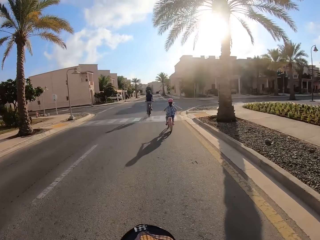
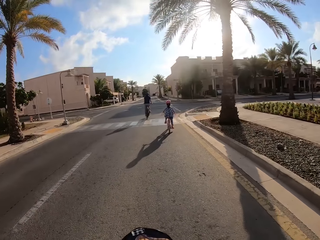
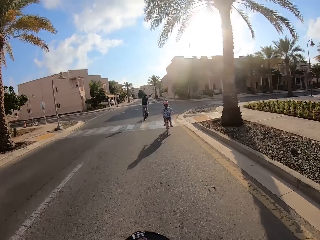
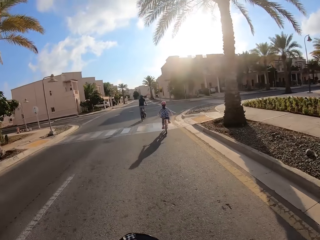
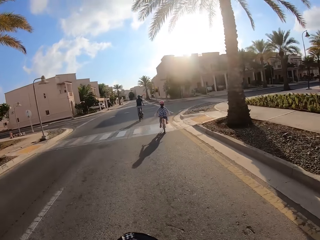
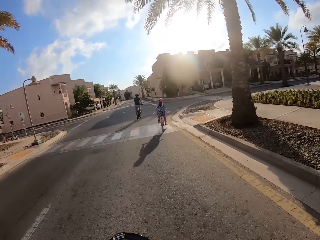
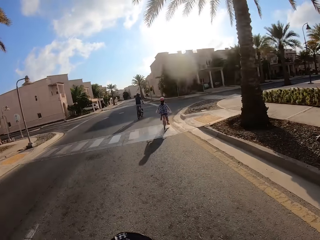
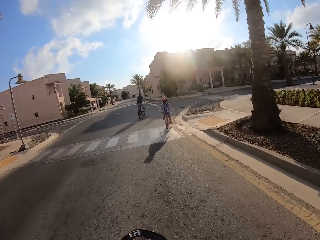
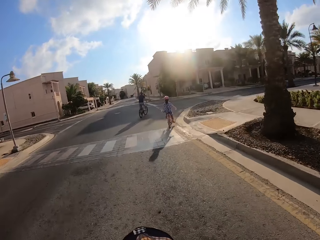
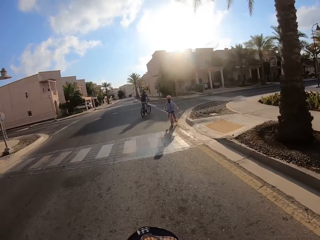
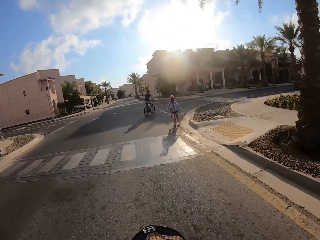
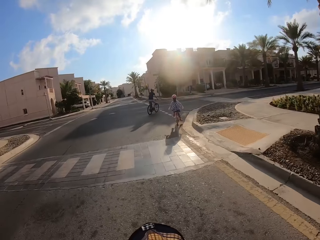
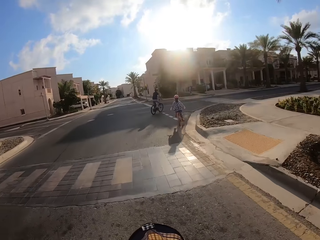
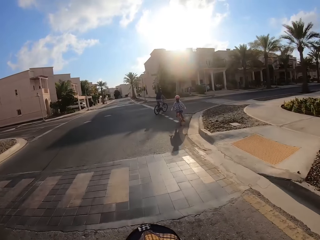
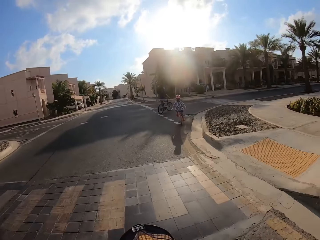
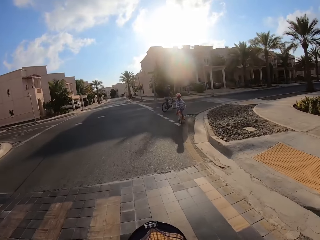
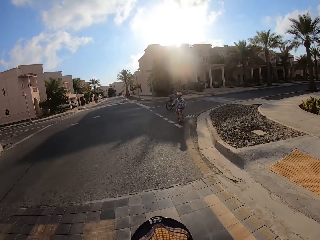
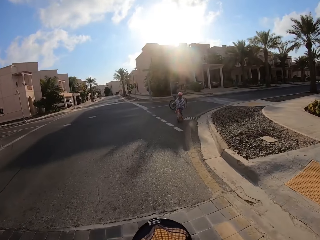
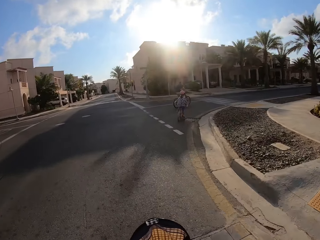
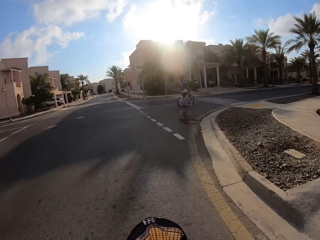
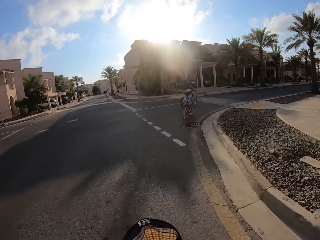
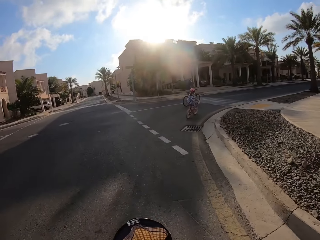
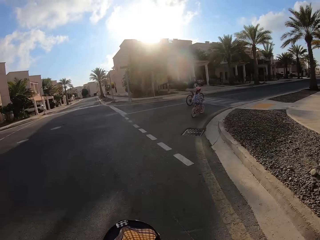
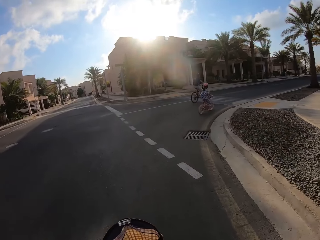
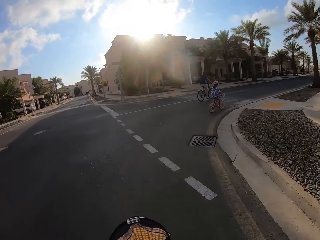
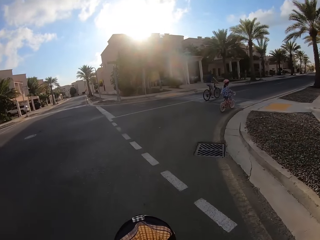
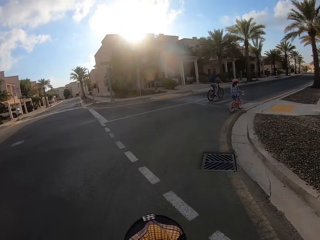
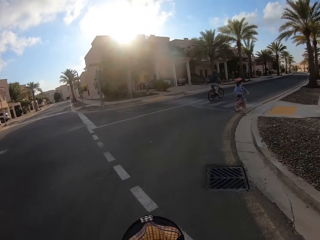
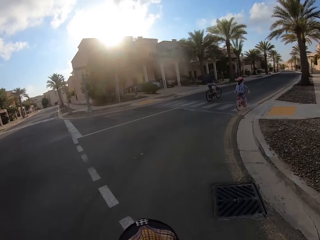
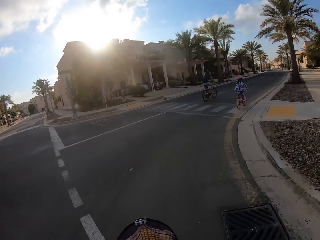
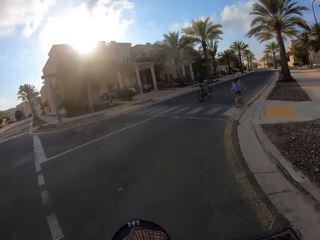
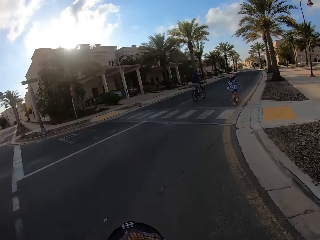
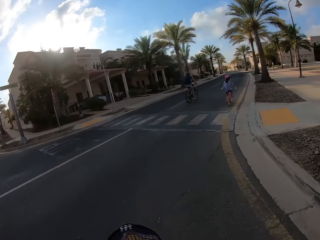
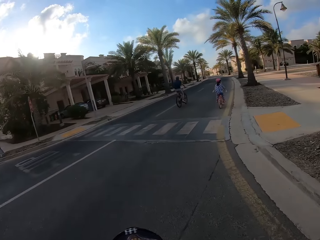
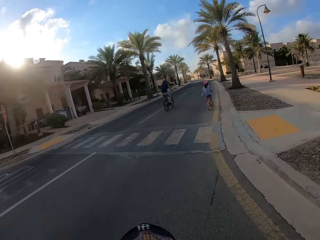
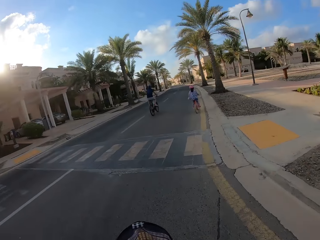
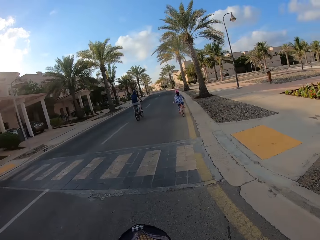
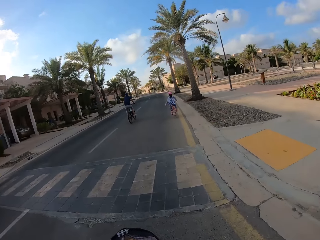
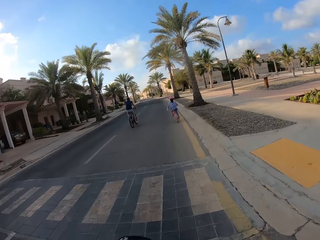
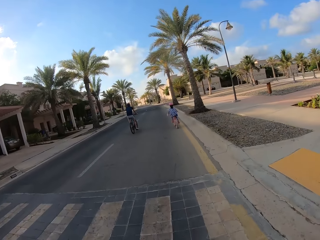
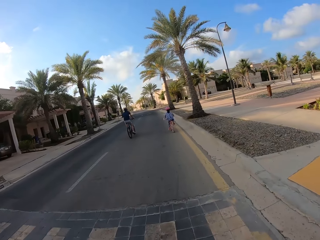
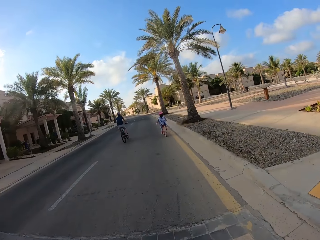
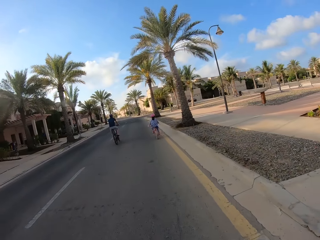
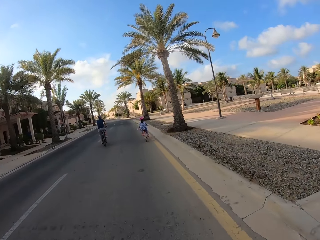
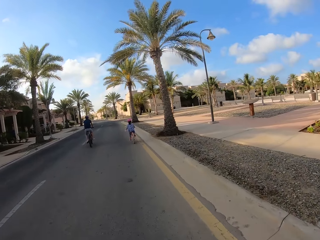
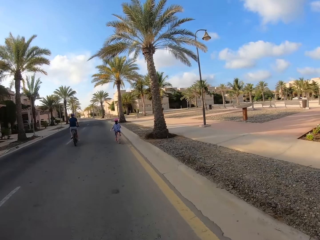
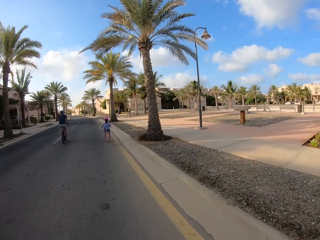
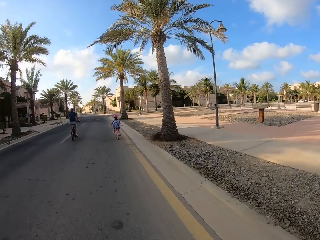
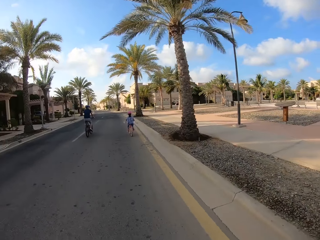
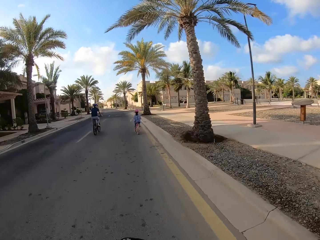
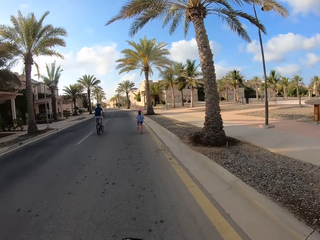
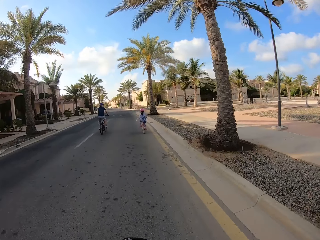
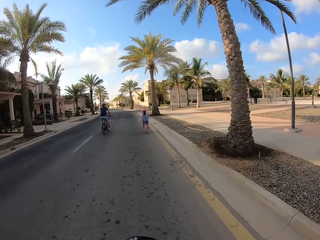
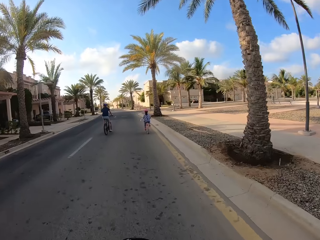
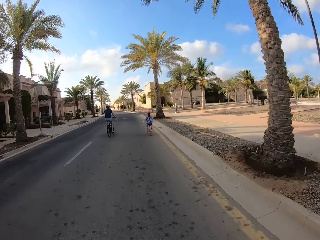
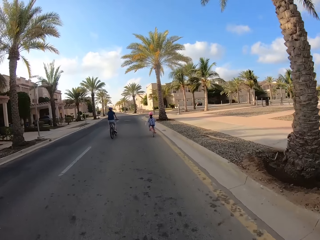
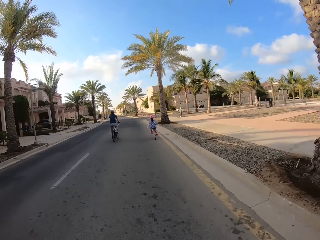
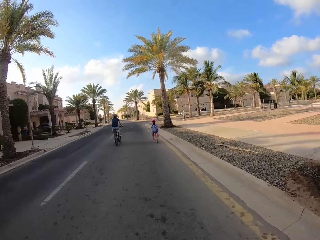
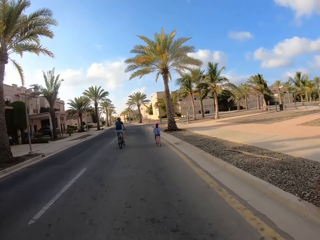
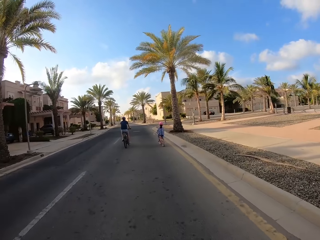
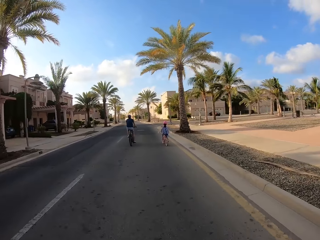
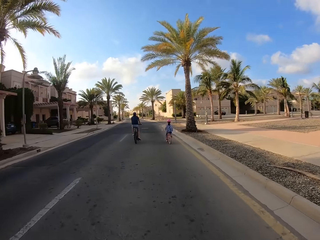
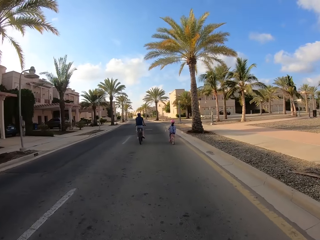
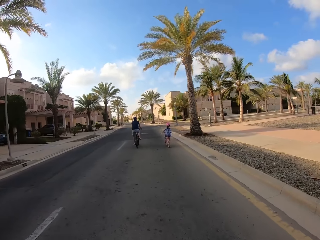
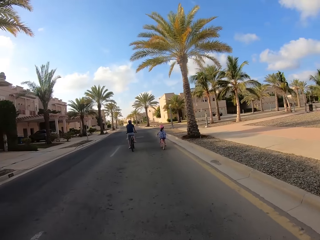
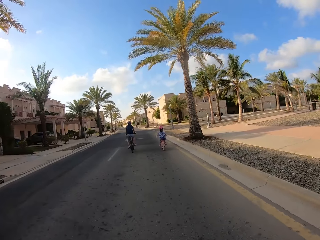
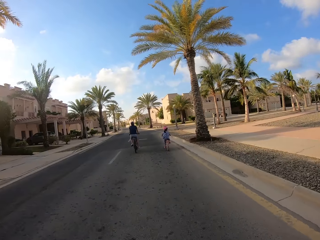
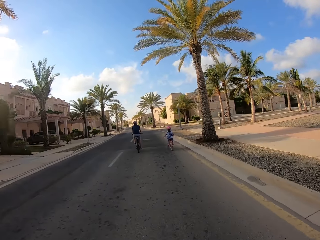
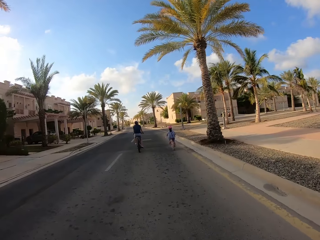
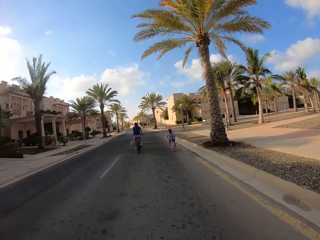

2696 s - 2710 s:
A man and a lady take a U turn. The camera wearer takes a U turn with the bicycle. The man, the lady and the camera wearer cycle the bicycle on the road.

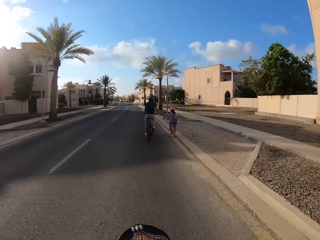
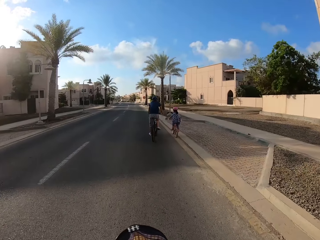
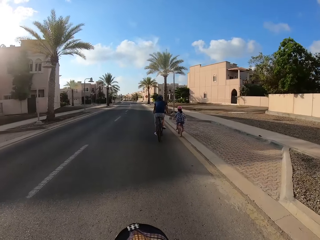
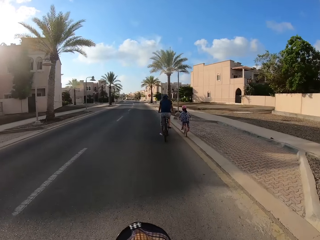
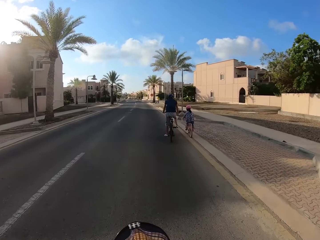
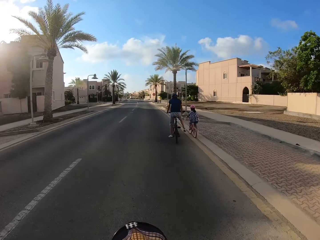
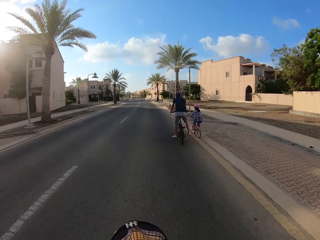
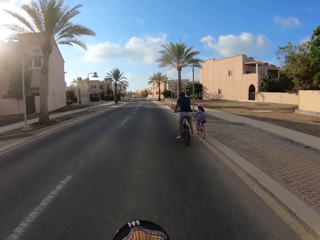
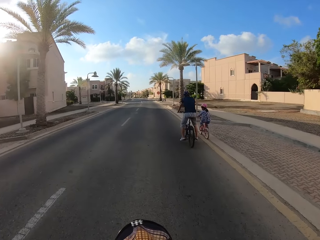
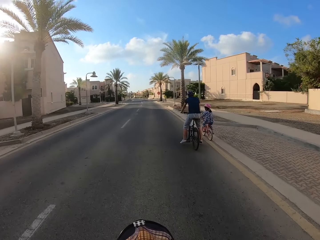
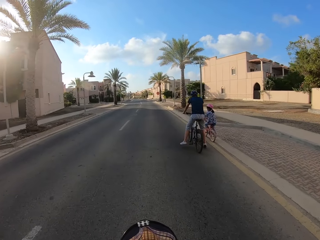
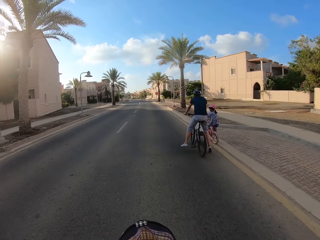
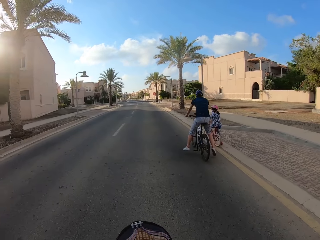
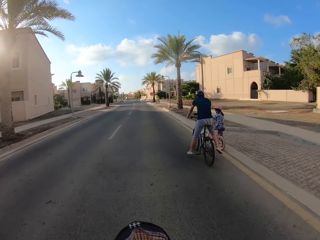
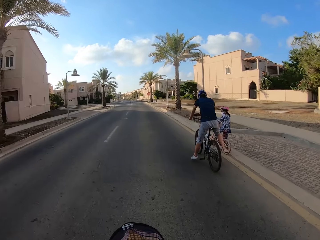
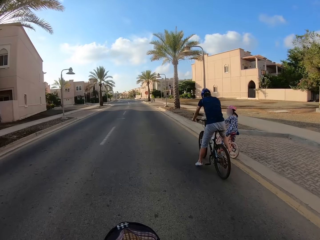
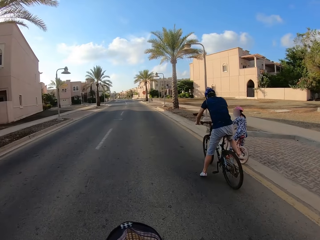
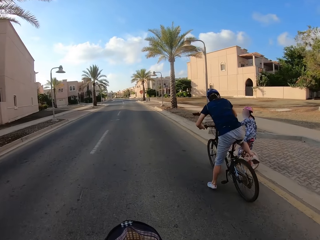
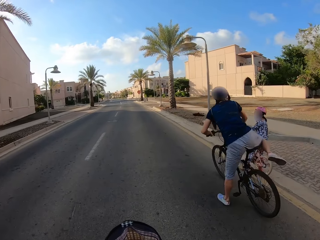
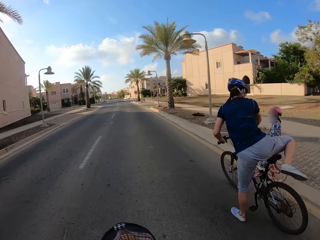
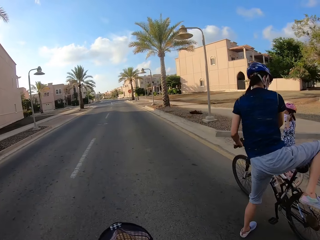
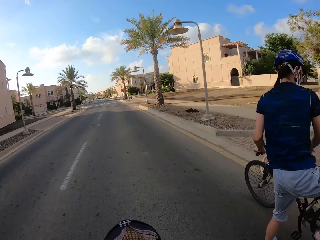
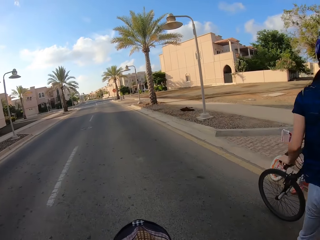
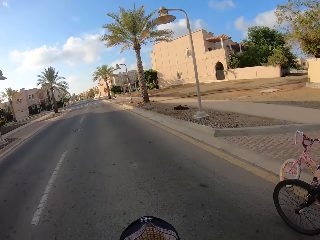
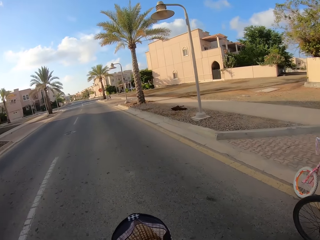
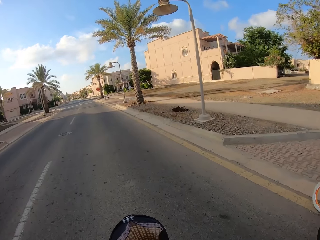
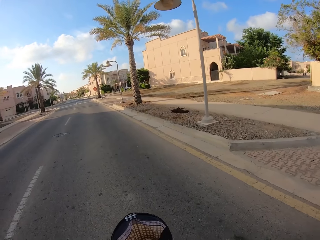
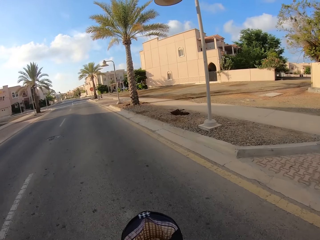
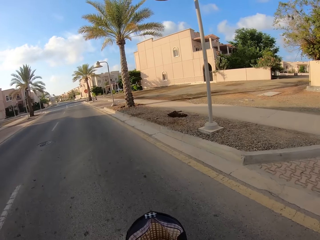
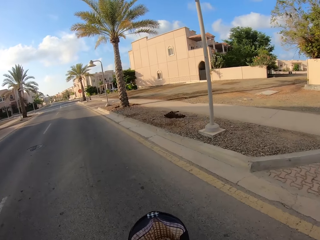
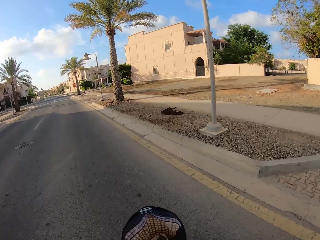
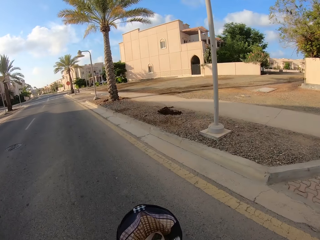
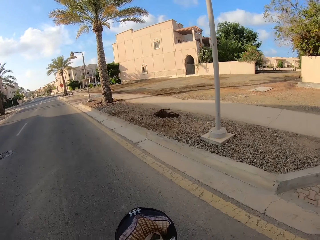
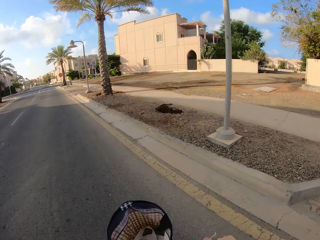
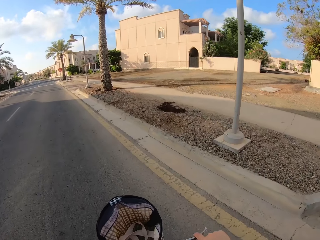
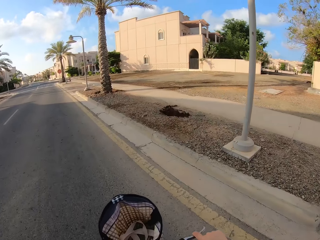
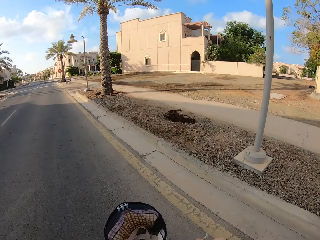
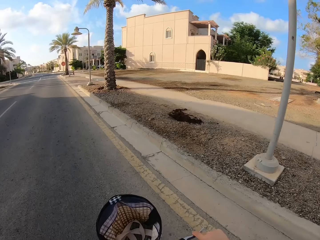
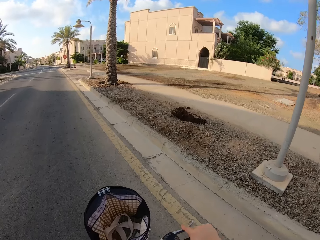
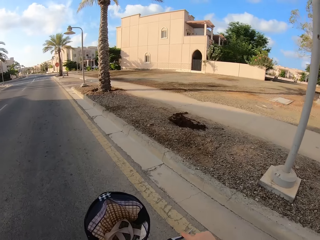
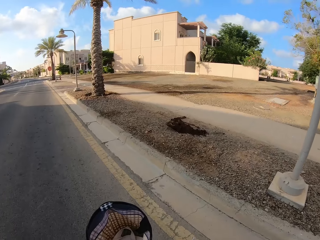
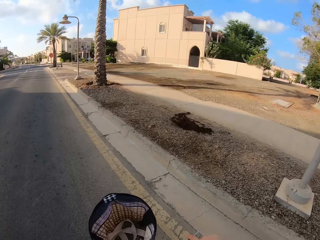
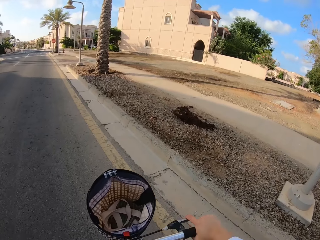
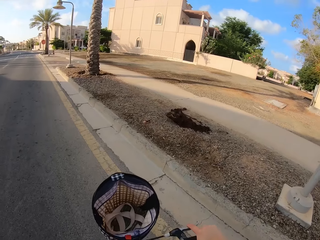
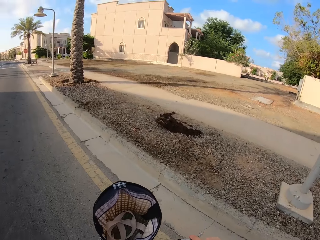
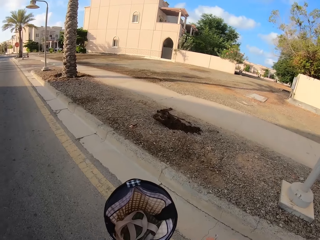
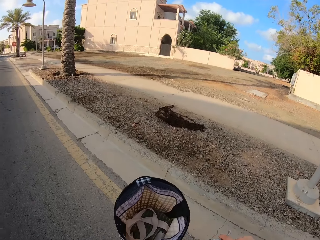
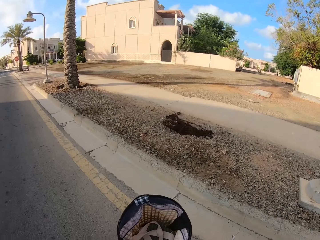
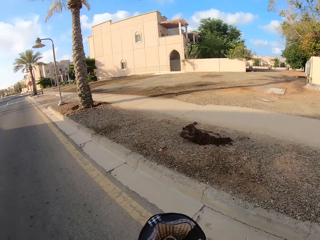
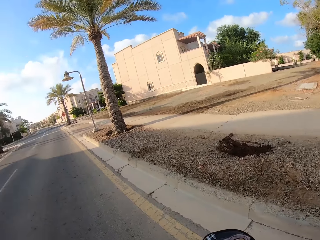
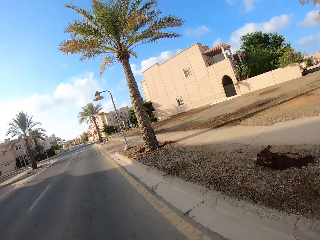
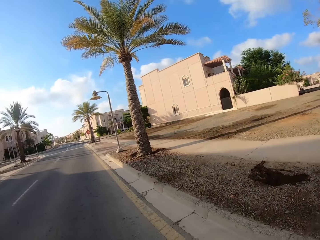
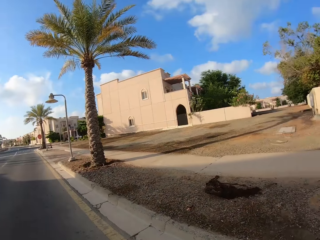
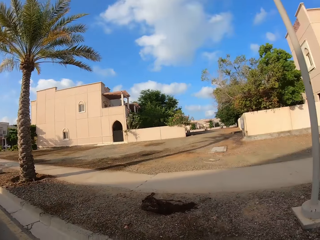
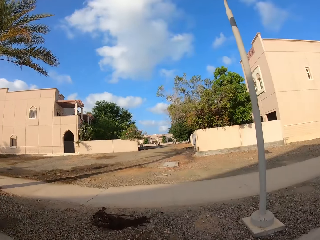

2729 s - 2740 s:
A man and a lady stop on the road to wait for the camera wearer. The man gets out of the bicycle. The camera wearer cycles a bicycle on the road. They stop to ride and turn back.
